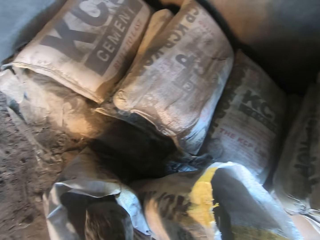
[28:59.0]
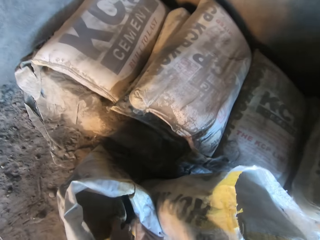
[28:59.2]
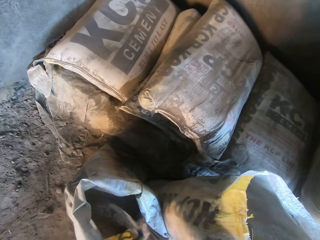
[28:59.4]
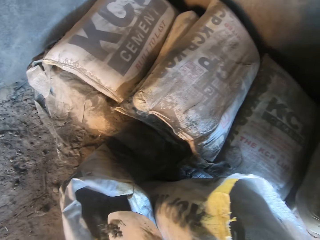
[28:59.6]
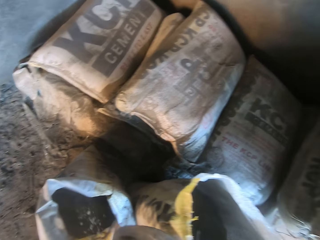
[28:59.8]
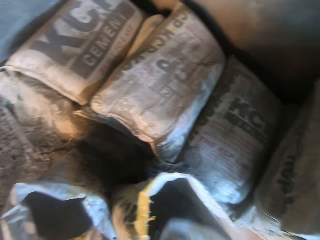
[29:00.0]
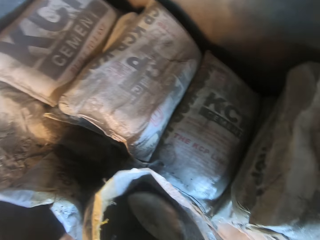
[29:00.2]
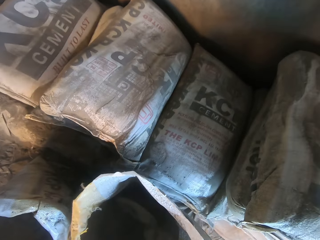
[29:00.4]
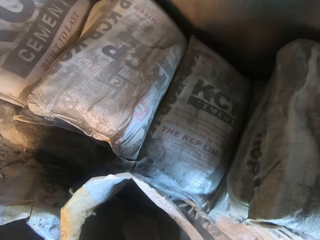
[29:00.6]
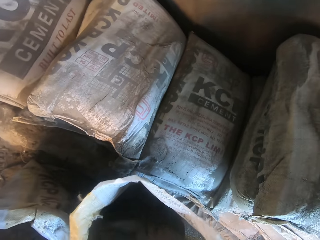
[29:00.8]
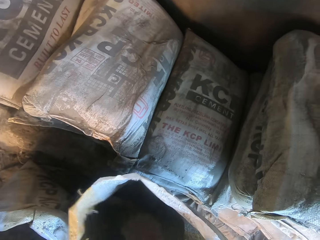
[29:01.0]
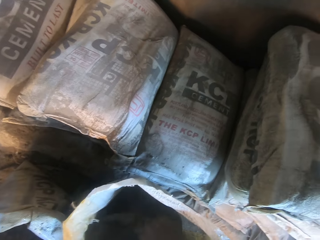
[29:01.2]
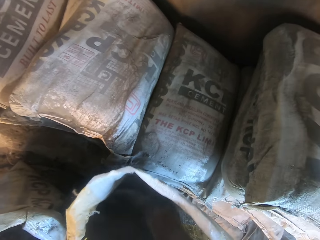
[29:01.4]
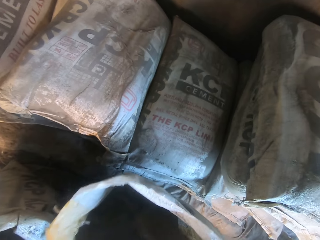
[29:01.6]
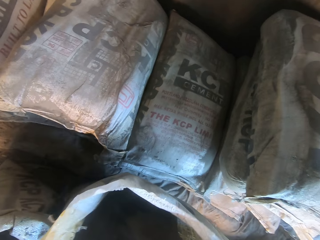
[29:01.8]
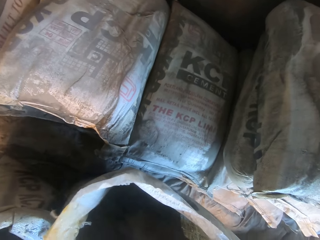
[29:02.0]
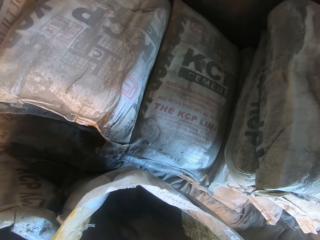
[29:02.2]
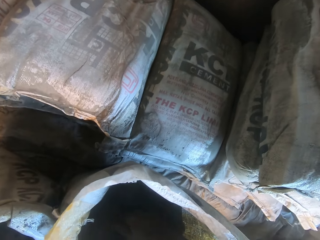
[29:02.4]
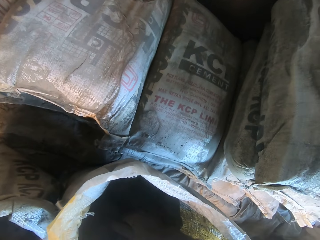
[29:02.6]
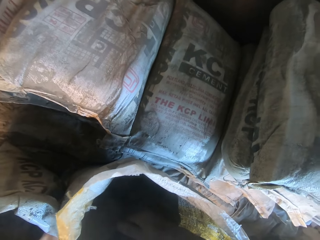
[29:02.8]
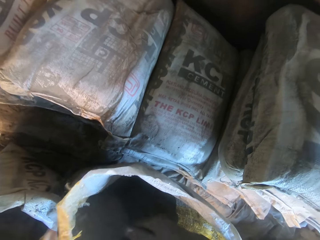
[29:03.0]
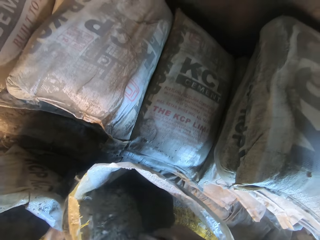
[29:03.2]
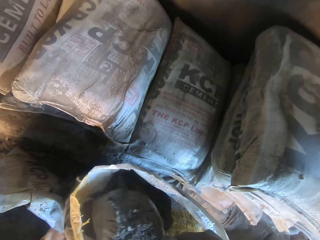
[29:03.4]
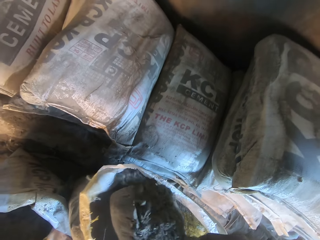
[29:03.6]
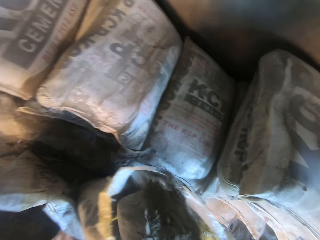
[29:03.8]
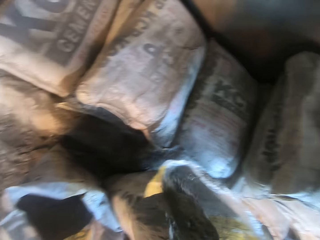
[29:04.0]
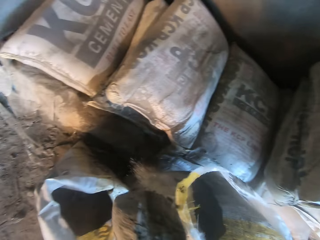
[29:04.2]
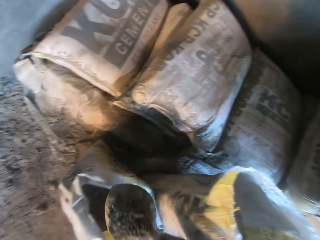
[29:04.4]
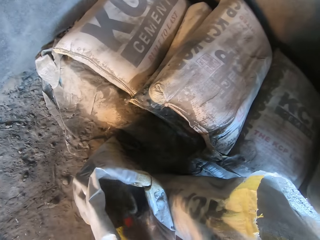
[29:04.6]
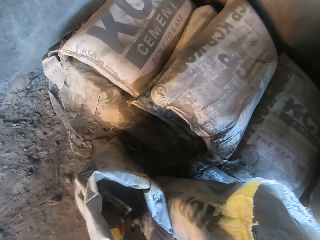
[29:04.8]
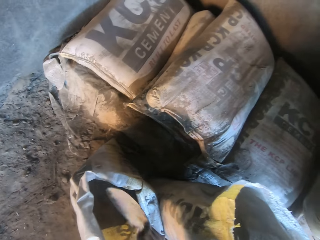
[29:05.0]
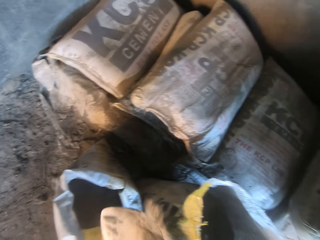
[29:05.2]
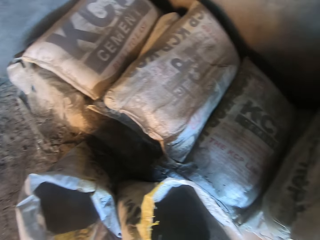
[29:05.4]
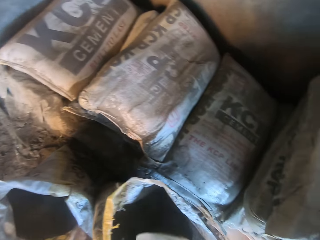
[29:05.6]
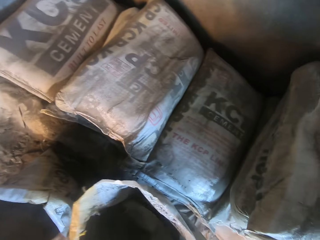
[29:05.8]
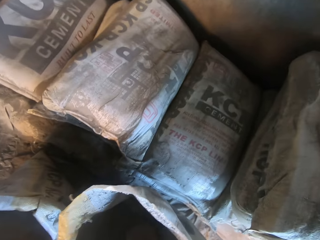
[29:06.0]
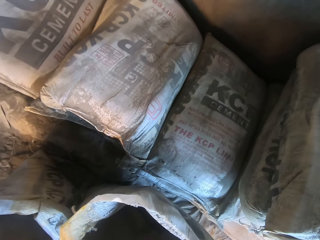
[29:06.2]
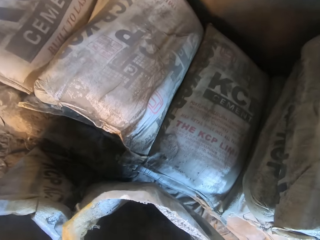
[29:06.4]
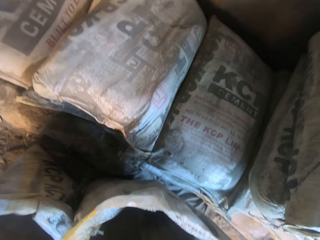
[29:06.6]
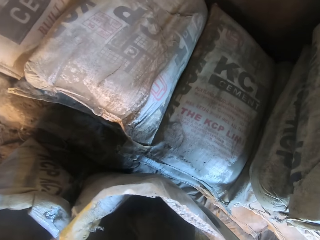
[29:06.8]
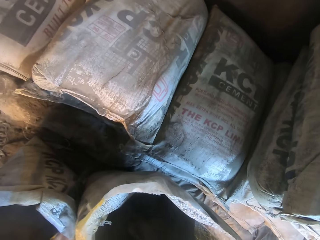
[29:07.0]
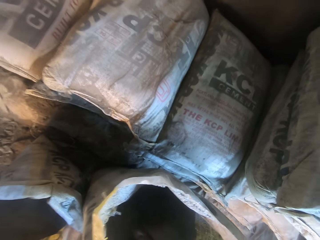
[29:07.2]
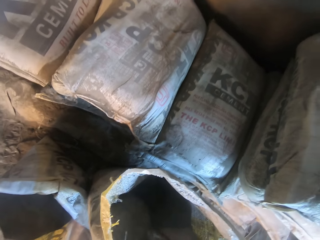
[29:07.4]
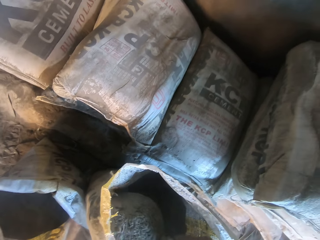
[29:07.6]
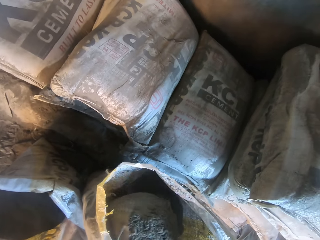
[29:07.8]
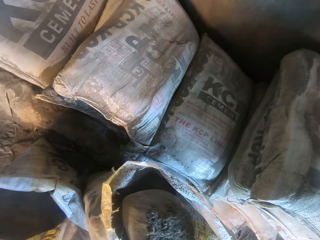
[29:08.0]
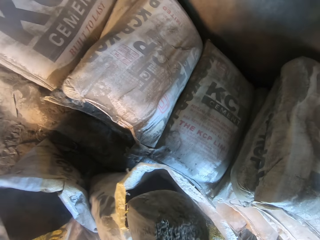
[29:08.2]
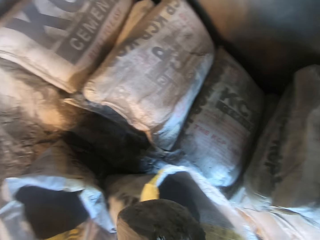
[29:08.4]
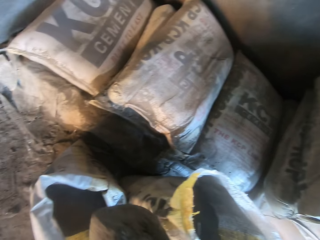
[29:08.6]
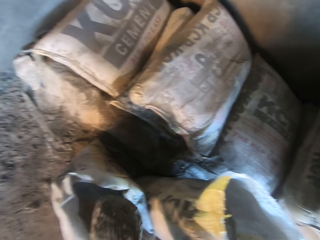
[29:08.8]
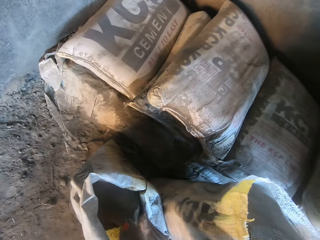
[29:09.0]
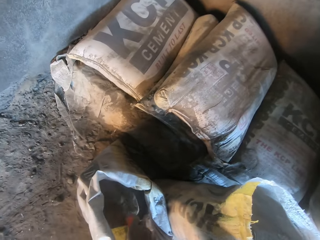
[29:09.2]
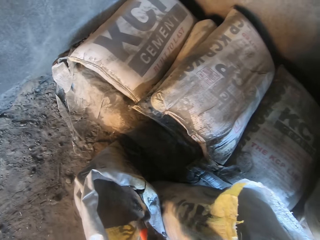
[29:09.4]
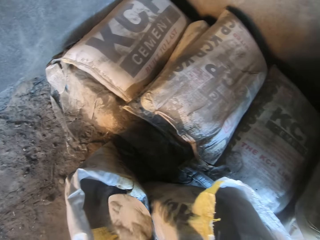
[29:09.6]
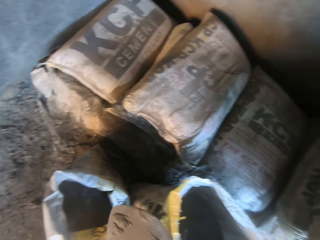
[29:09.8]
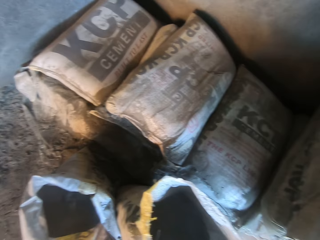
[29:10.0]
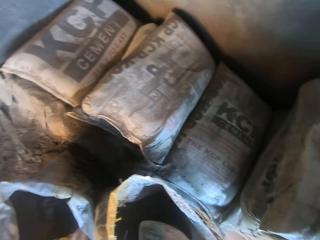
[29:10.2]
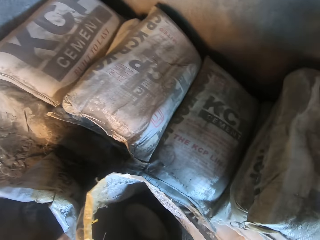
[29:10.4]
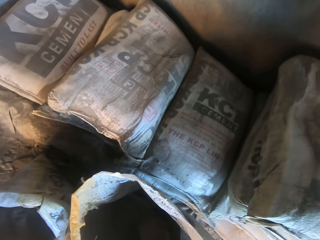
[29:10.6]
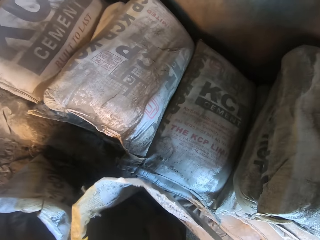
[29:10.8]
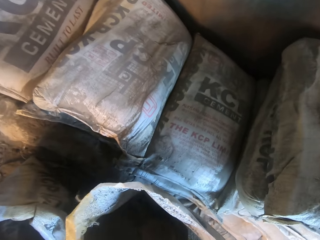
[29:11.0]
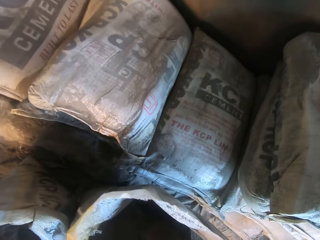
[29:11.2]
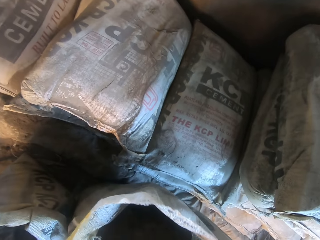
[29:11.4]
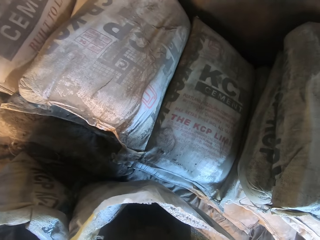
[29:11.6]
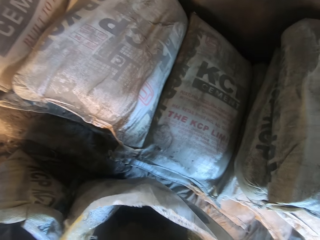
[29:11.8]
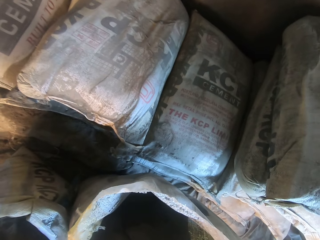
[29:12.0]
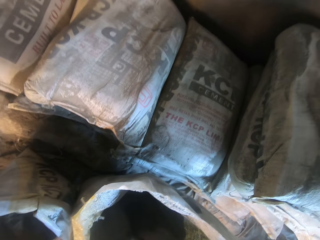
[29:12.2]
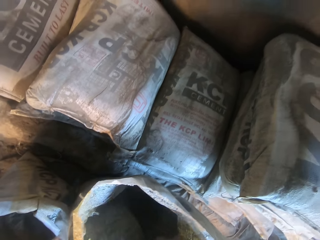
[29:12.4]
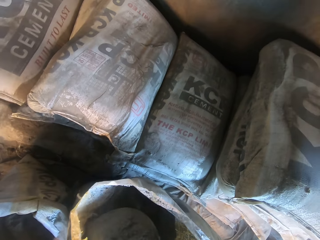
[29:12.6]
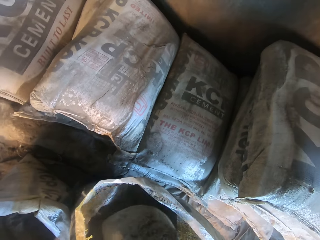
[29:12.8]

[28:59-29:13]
The camera wearer puts the cement in the bag. They take the cement with a shovel. They put the cement in the bag. They take the cement with the shovel. They put the cement in the bag. They take the cement with the shovel.

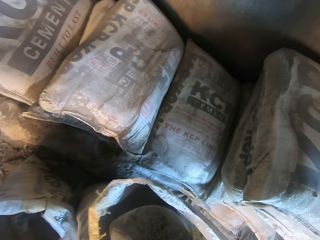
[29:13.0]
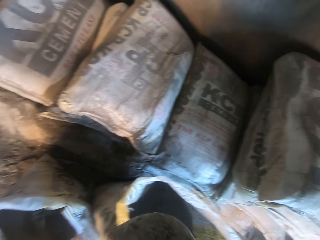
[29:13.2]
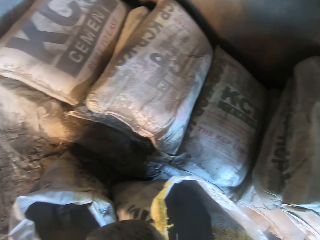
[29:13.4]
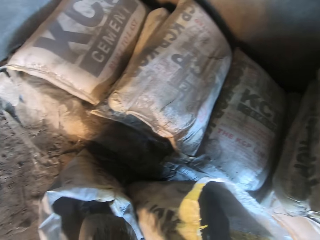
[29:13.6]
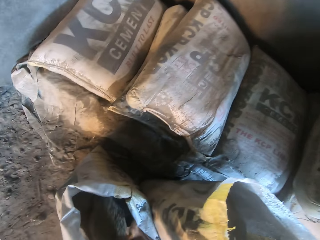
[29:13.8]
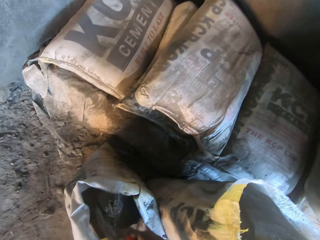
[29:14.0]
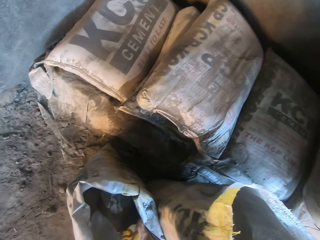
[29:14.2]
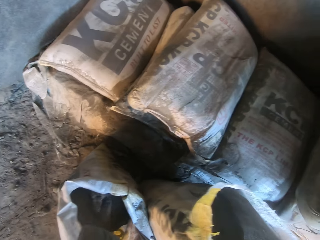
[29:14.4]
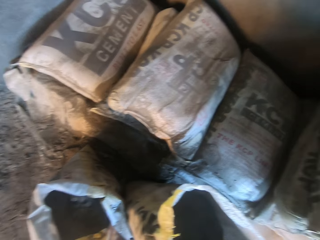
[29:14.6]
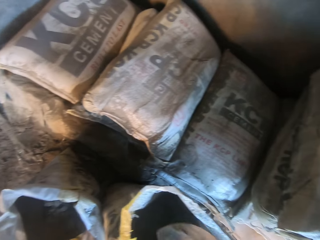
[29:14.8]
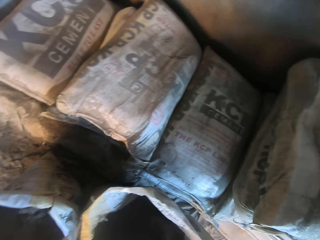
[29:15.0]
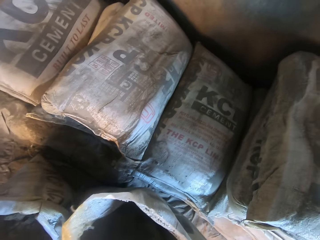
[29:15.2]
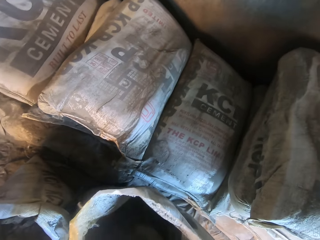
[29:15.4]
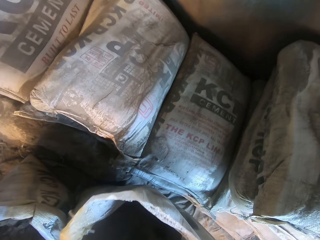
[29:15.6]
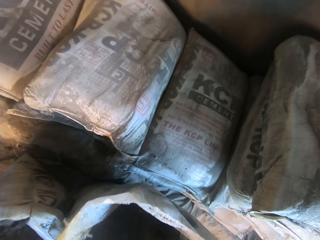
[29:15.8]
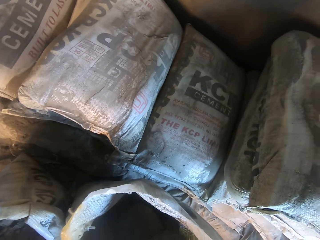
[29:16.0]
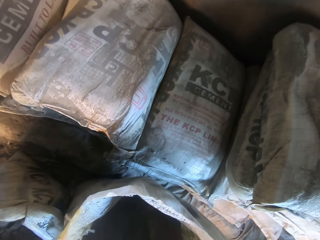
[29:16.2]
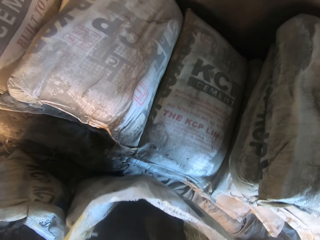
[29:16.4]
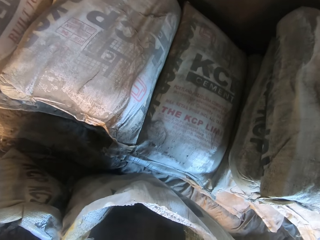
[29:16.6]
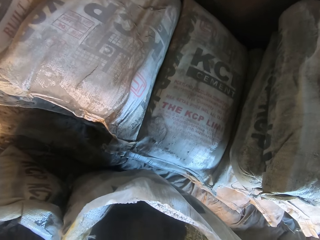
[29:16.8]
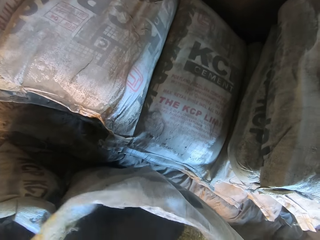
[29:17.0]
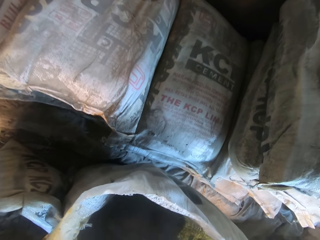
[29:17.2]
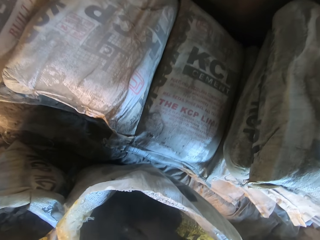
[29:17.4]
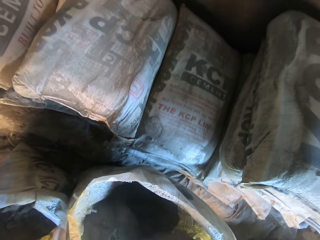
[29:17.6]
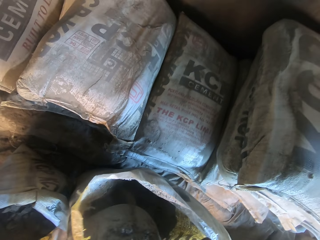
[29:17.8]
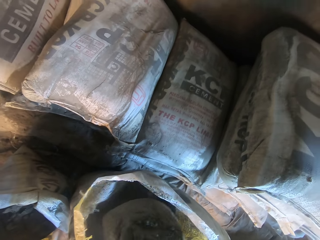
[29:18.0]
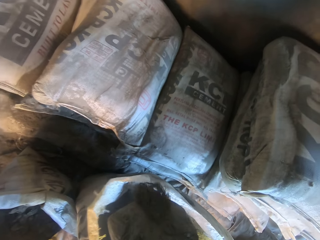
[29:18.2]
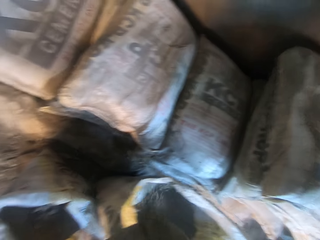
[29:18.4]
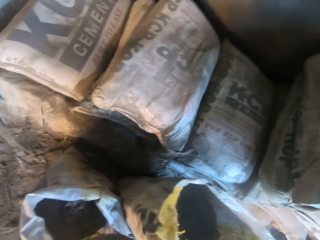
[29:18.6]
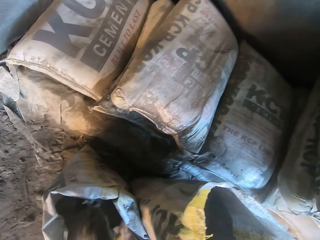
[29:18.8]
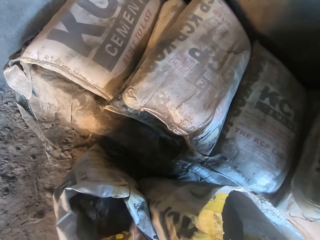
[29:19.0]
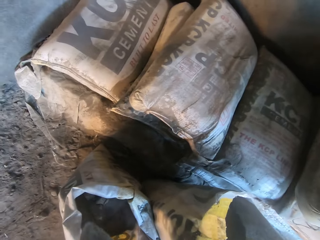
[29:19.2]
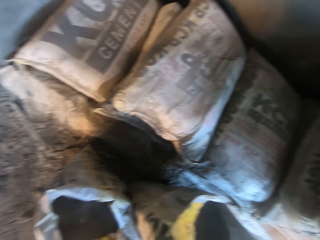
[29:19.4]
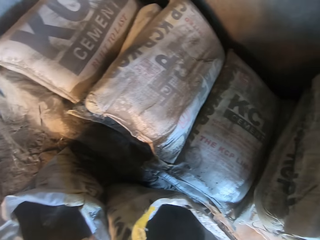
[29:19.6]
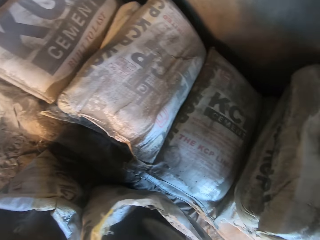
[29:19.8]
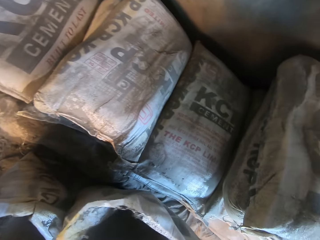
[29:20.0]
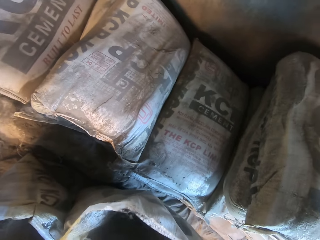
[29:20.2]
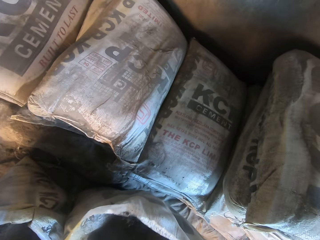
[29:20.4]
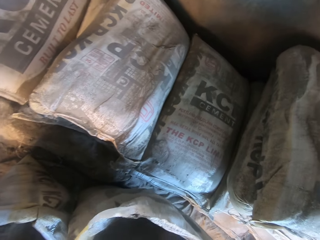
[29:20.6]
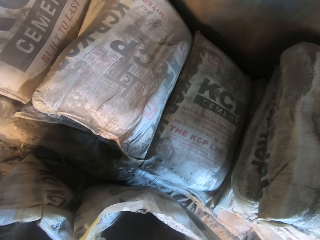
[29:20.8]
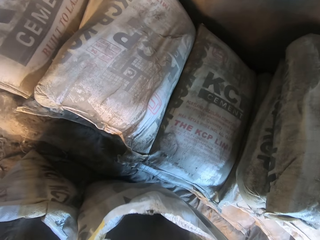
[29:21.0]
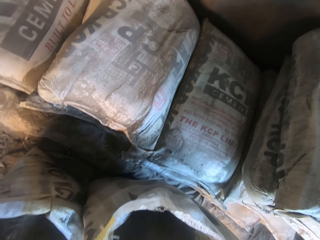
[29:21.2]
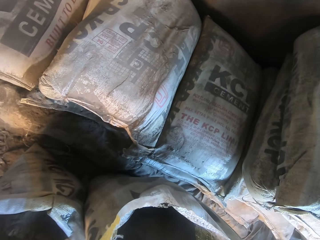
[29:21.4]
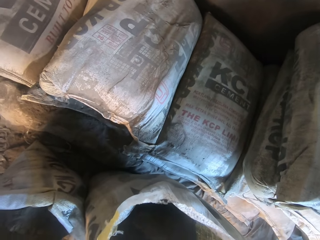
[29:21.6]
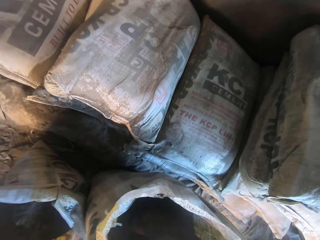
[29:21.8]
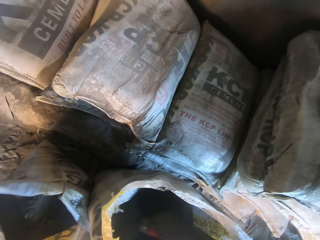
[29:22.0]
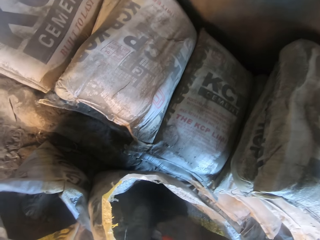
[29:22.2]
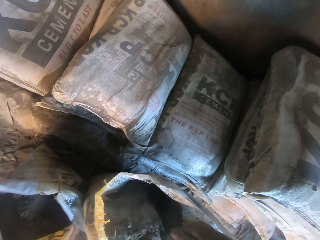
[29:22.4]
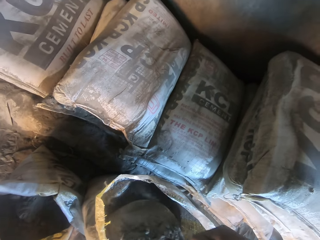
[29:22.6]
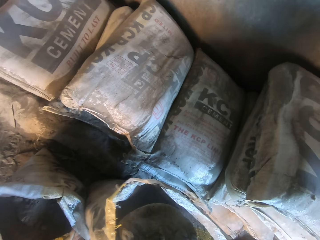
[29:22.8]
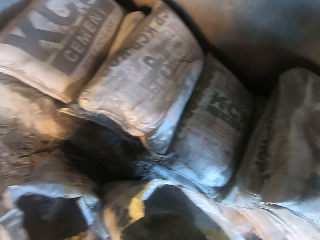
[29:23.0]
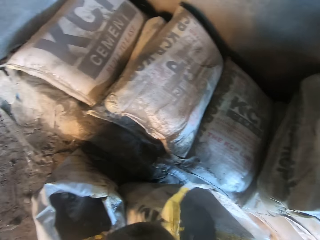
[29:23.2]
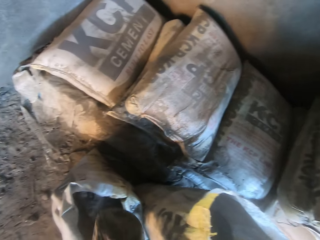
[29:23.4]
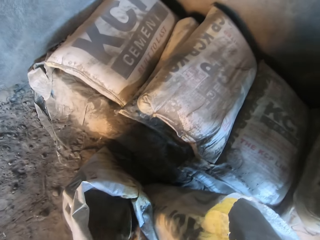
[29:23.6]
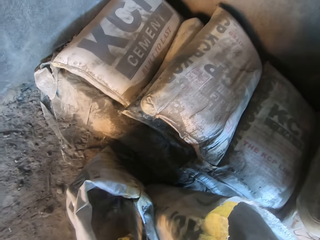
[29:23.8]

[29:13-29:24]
The camera wearer puts the cement in the bag. They take the cement with a shovel.
